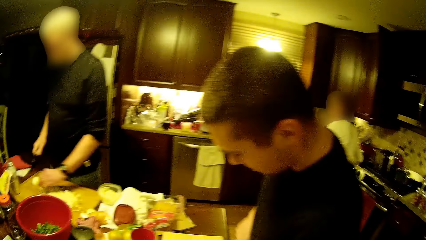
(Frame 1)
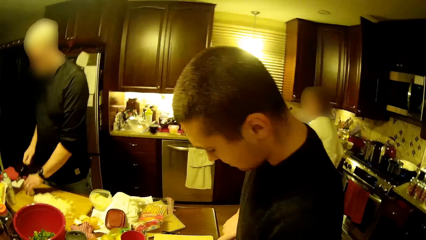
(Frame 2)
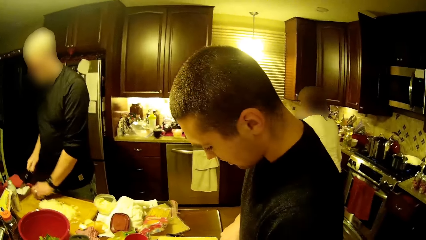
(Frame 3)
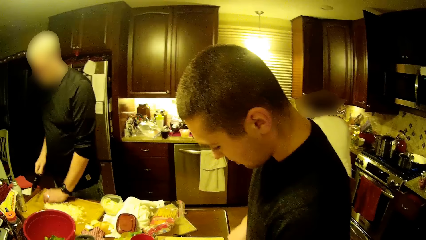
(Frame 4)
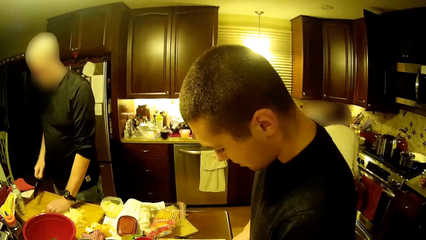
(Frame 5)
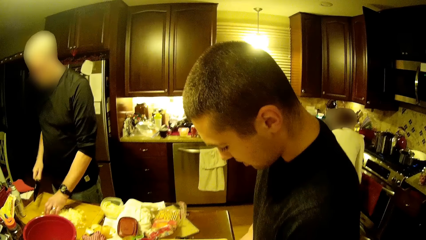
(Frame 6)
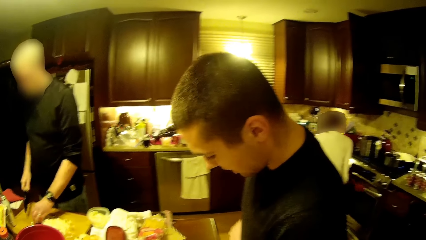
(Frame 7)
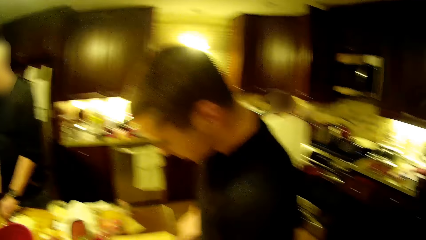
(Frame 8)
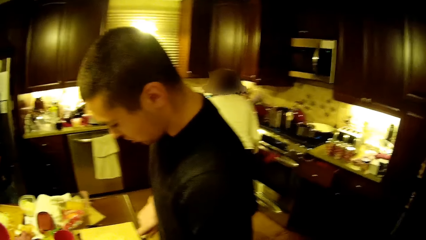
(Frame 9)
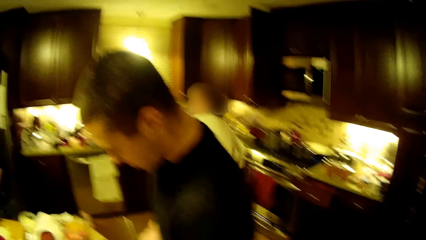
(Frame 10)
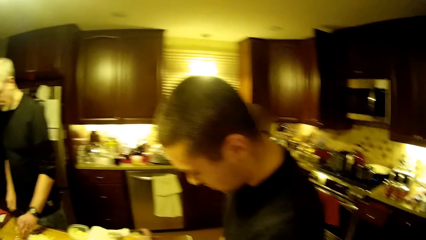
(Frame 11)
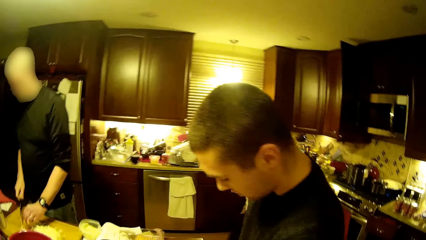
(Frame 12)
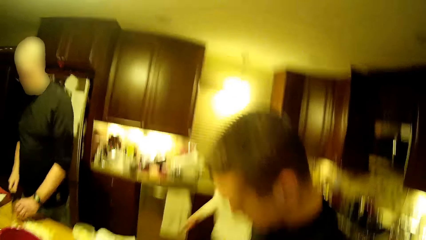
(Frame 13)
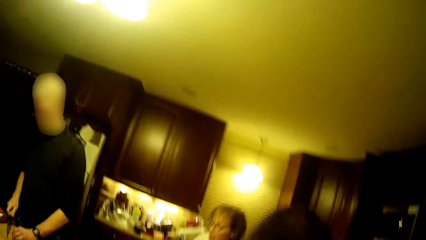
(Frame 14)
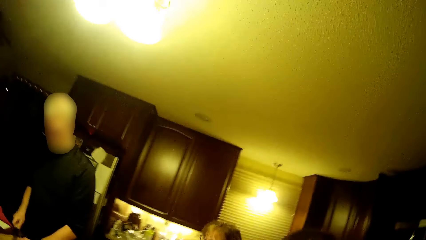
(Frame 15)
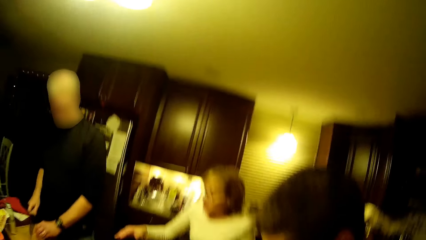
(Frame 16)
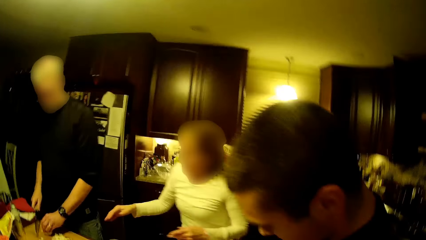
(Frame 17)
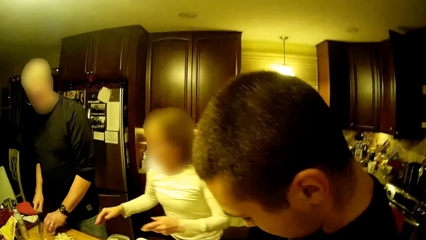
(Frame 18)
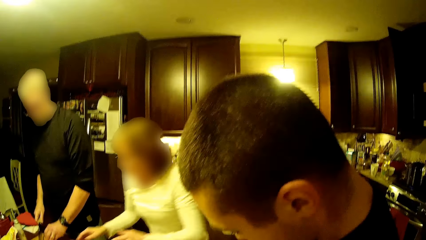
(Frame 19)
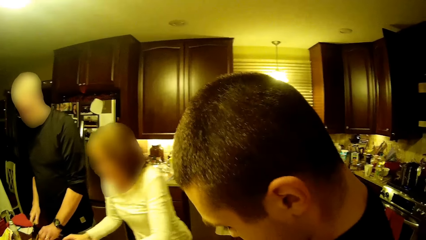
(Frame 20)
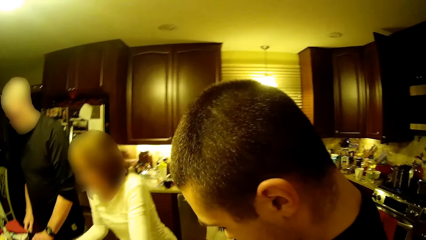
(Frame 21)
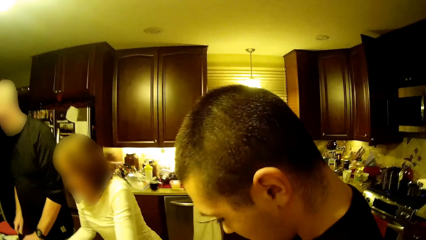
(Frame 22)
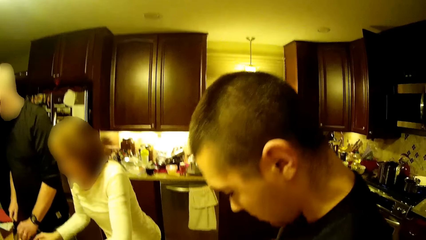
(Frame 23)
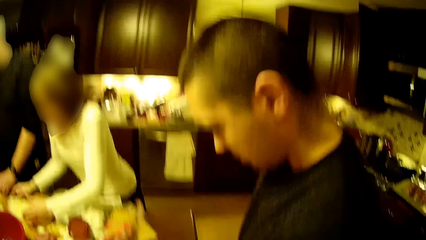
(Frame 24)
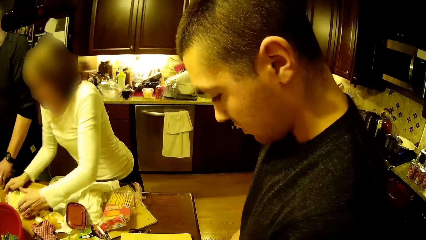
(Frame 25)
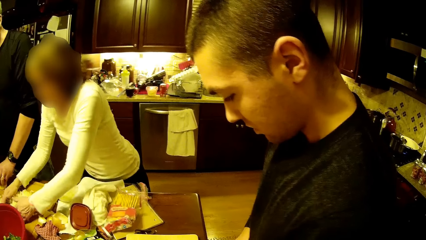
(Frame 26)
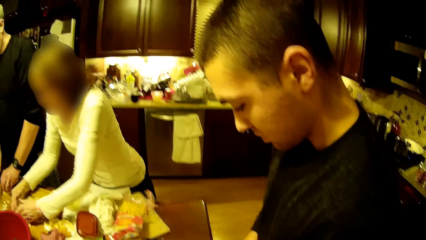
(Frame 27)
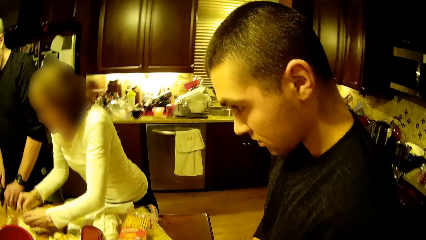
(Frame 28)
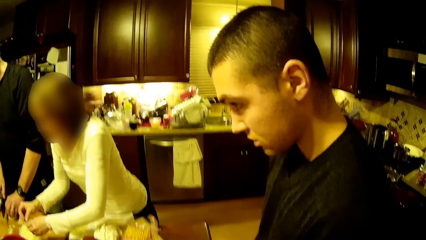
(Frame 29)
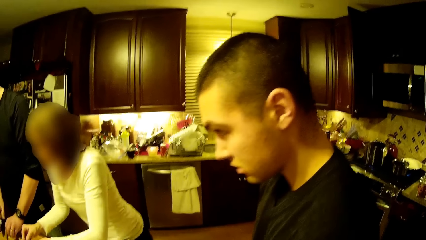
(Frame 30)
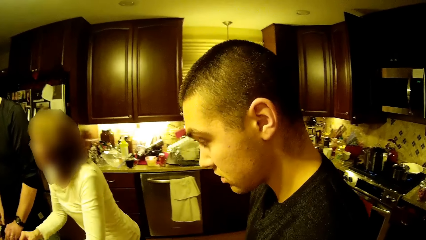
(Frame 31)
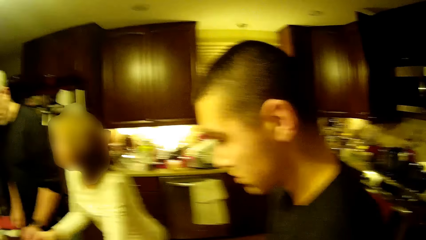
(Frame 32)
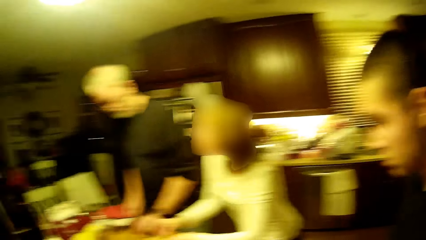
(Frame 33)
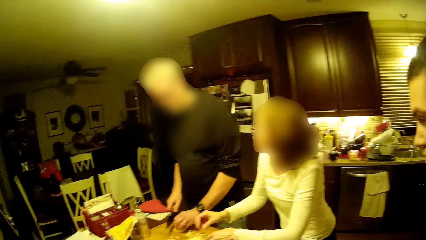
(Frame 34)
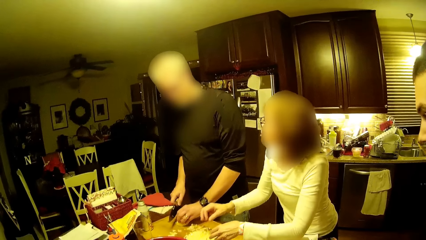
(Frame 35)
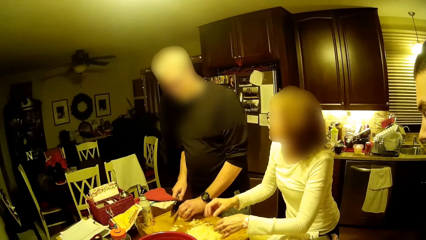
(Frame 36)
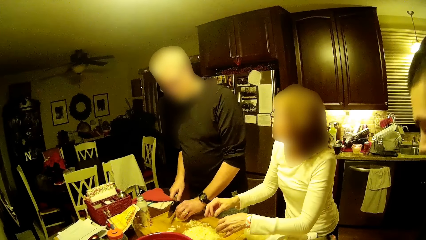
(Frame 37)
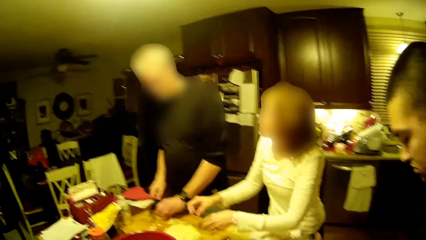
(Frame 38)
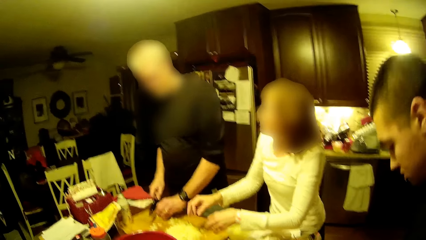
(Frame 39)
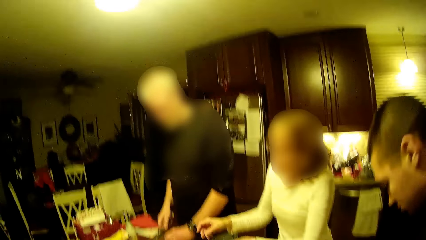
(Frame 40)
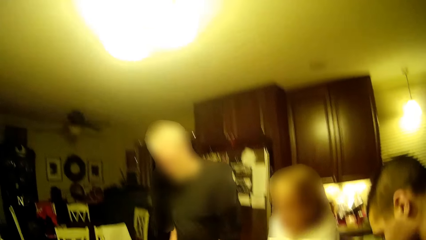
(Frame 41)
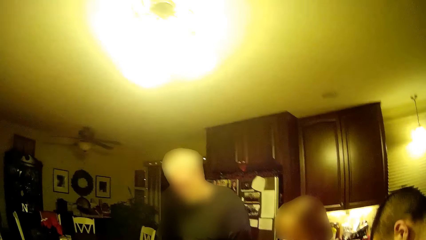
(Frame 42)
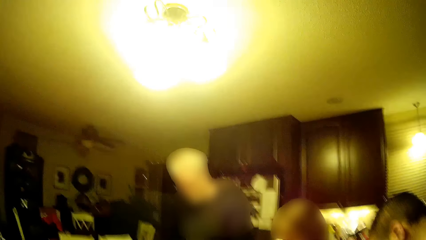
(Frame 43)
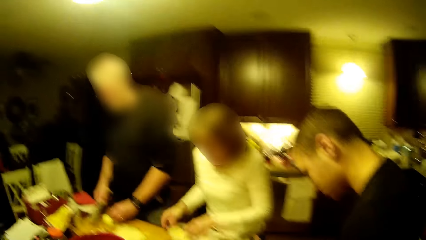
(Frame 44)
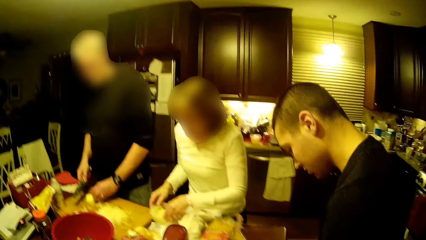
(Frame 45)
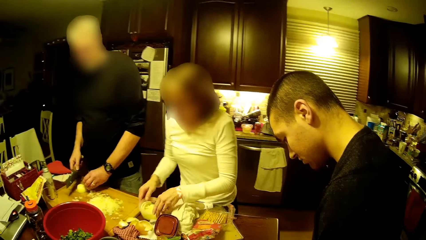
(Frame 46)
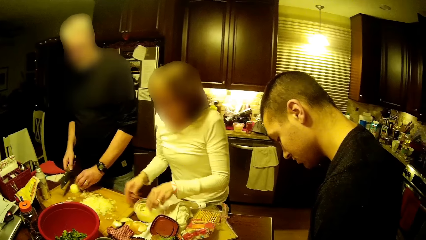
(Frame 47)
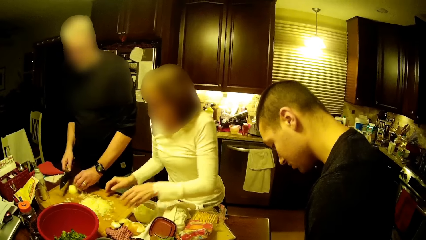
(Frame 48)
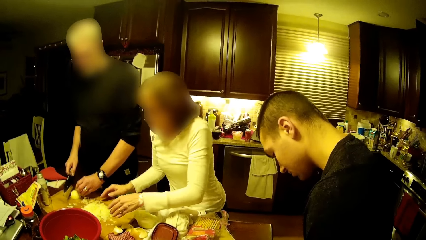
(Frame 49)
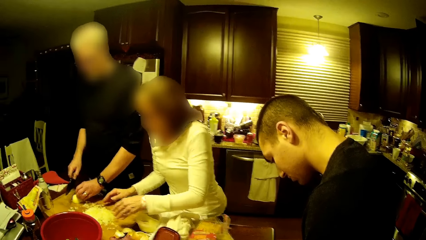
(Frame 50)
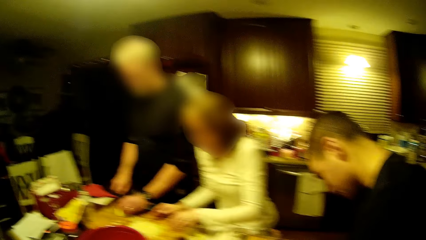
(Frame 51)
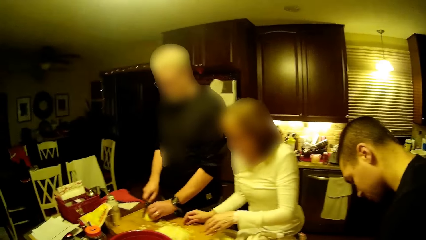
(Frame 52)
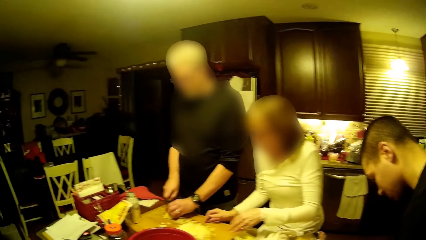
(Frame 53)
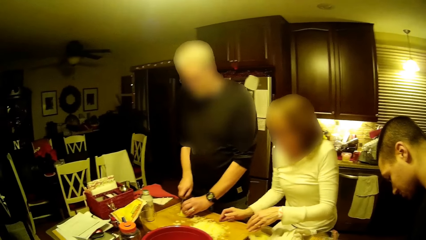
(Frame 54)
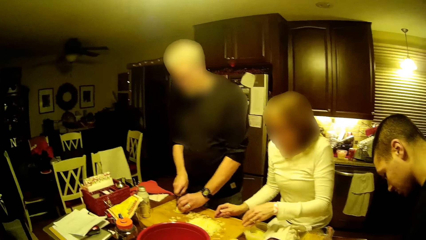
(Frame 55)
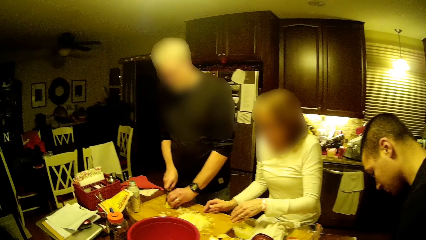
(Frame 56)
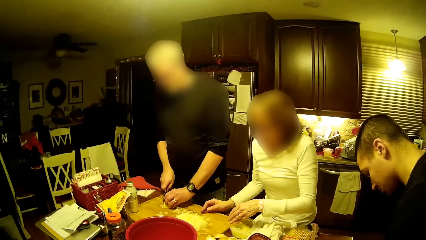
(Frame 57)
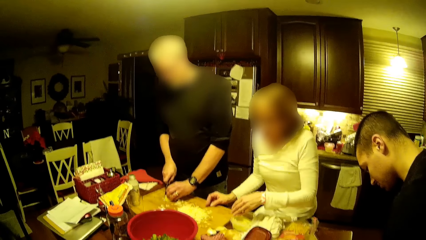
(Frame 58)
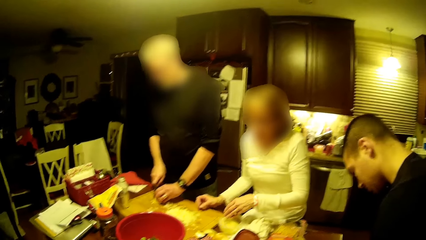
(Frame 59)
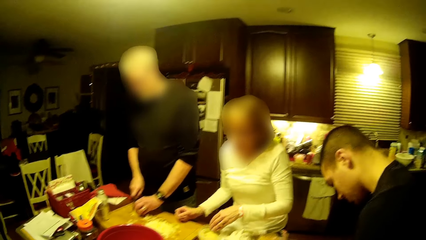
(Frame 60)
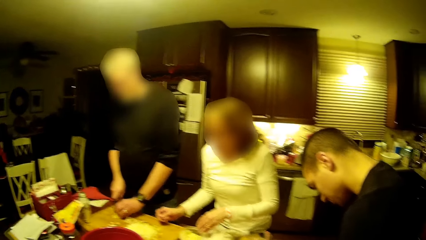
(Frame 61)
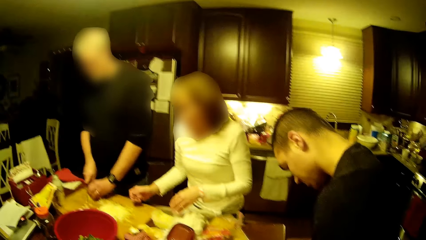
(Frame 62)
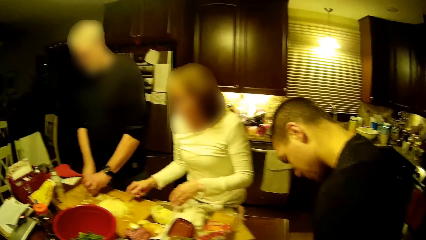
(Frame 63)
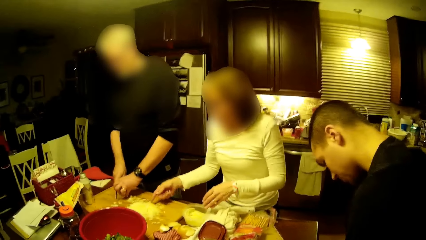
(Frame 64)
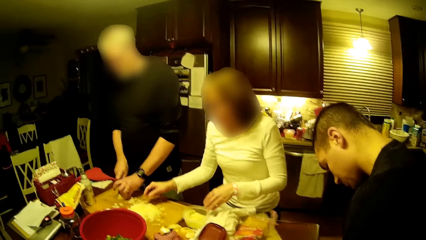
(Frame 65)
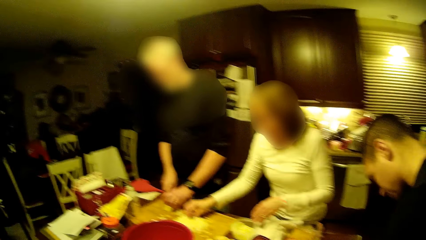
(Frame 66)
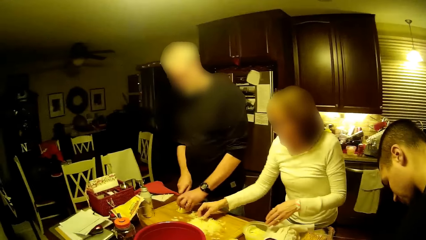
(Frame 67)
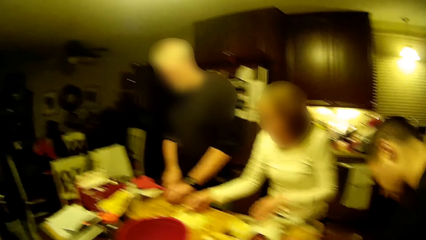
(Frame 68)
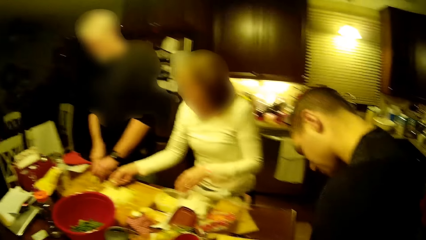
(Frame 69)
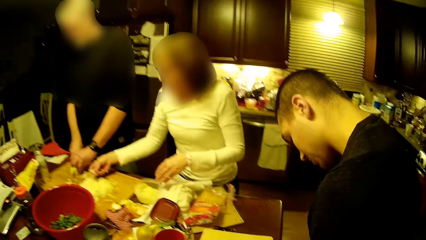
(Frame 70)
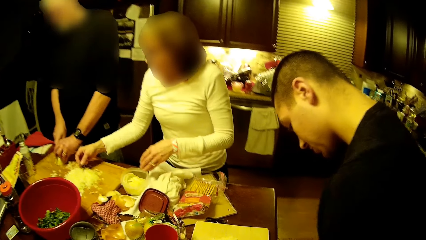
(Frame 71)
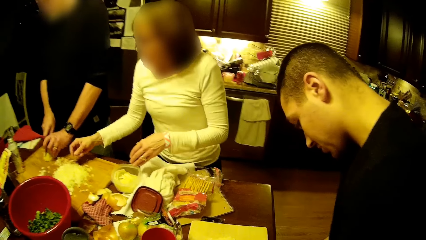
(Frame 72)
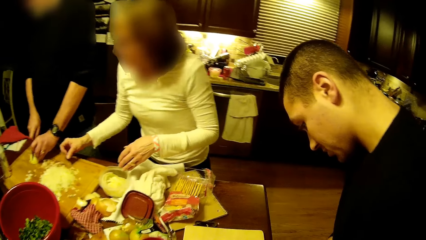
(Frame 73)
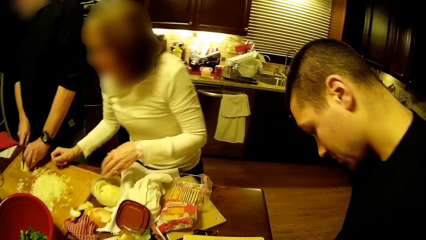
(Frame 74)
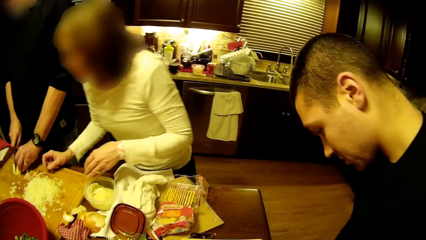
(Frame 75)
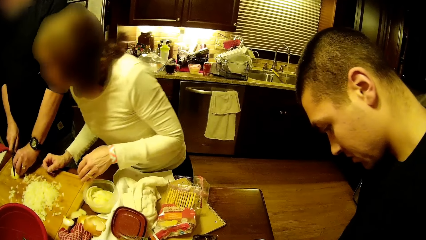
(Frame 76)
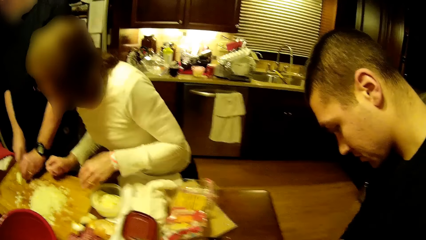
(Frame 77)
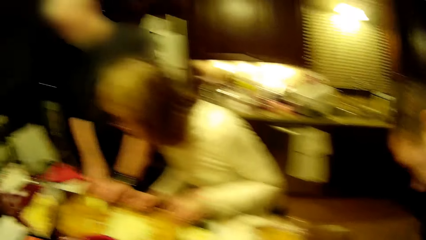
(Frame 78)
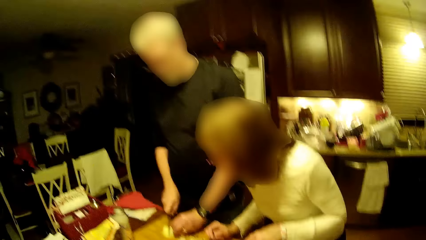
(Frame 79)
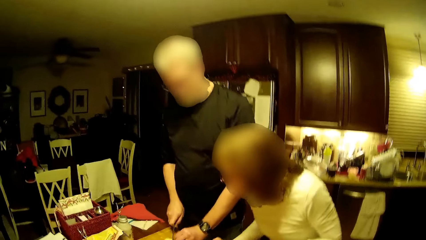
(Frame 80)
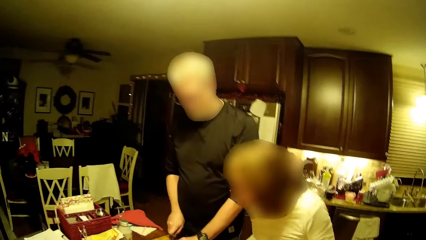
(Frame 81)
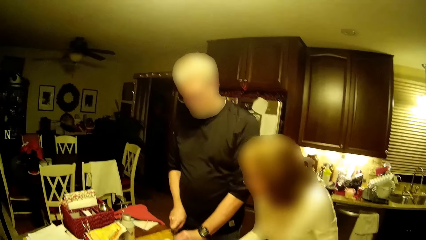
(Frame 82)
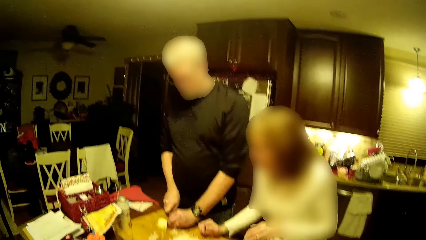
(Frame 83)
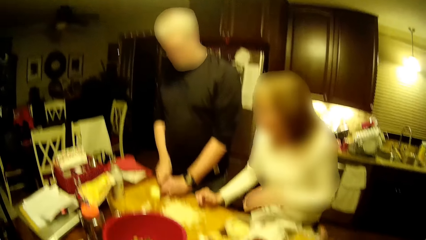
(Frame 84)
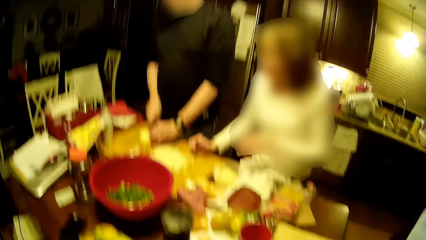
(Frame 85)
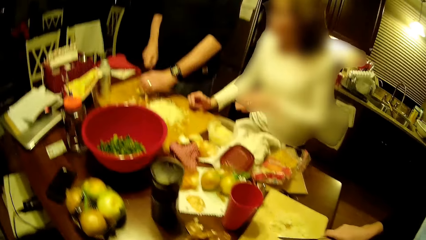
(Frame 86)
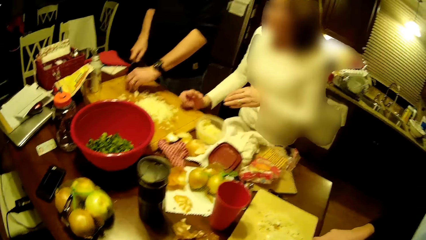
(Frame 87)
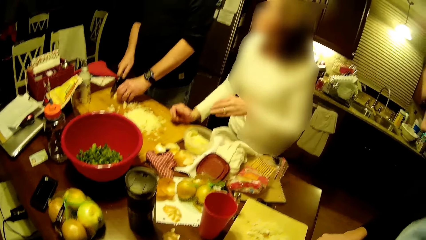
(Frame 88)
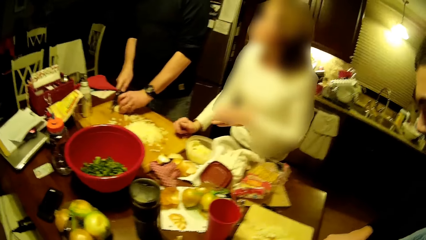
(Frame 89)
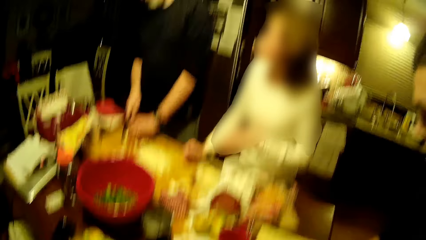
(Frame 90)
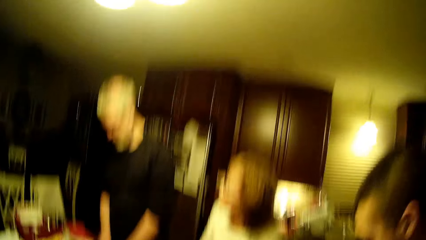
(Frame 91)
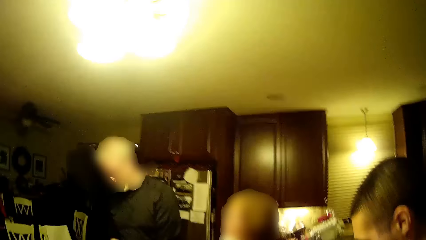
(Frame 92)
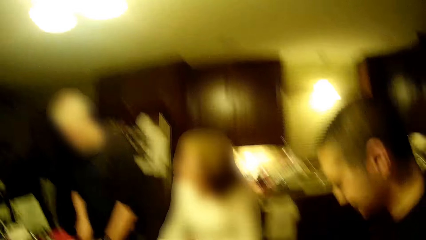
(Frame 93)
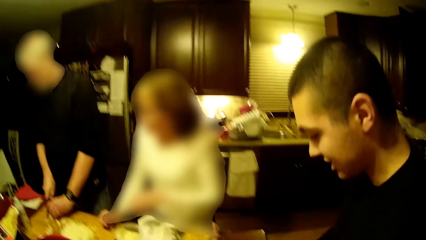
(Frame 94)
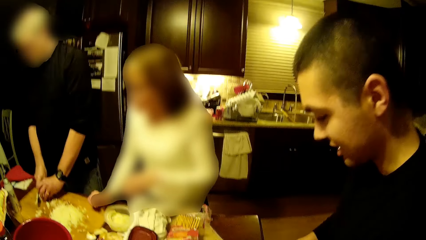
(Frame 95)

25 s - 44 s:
The camera wearer looks at the man. A woman wipes the hands, picks the pieces of onion from the table and touches the pieces of onions. Another man cuts the onion. The woman picks a piece of onion. The camera wearer looks at the other man.
